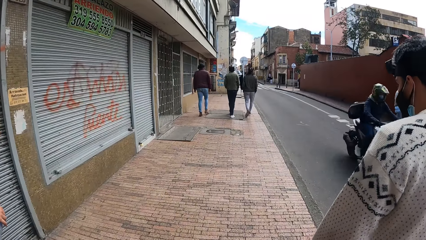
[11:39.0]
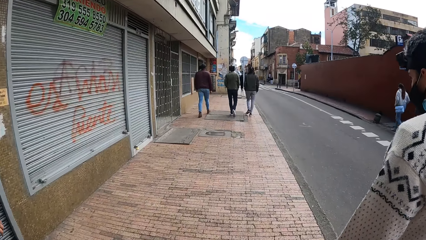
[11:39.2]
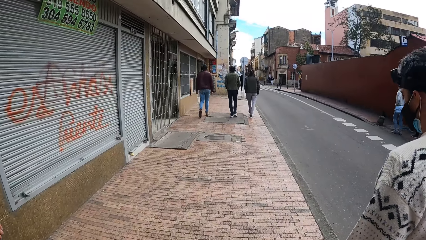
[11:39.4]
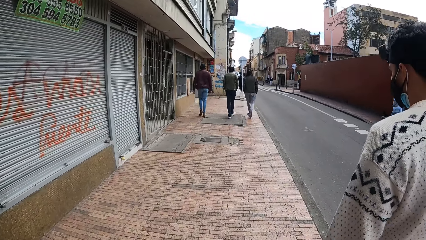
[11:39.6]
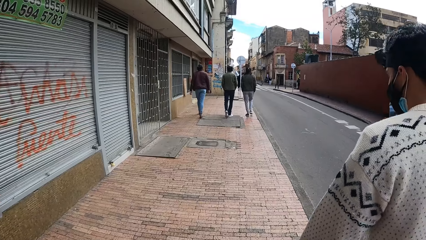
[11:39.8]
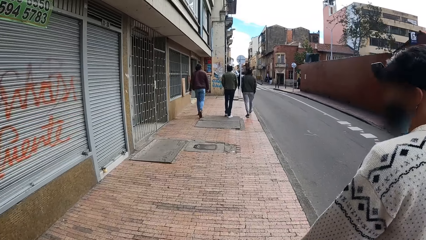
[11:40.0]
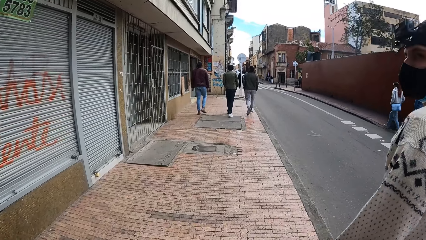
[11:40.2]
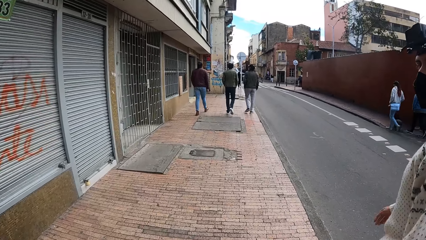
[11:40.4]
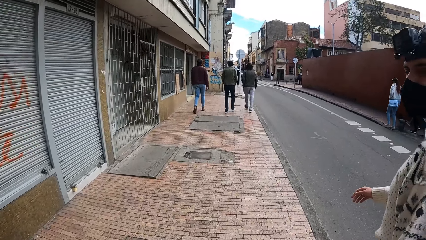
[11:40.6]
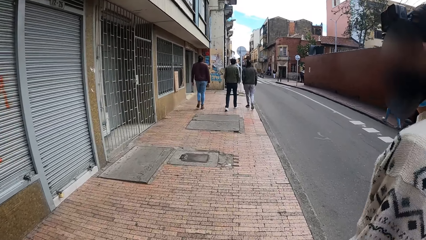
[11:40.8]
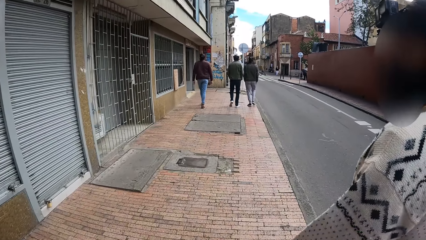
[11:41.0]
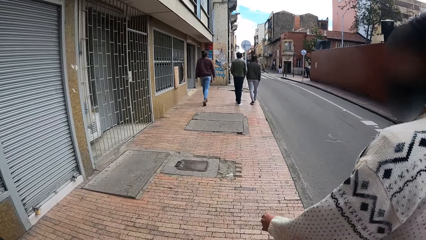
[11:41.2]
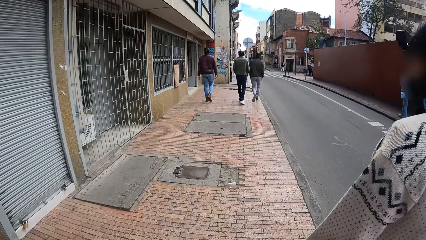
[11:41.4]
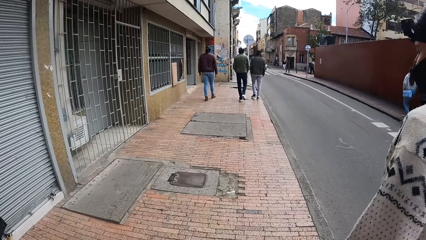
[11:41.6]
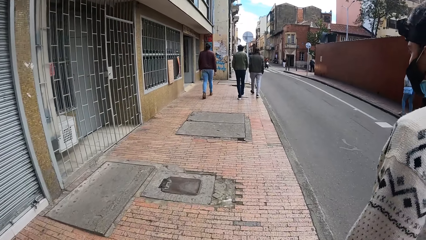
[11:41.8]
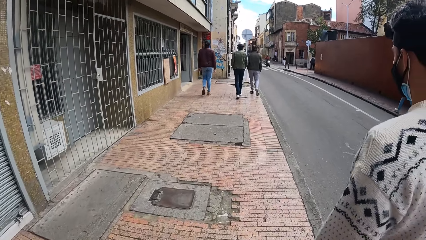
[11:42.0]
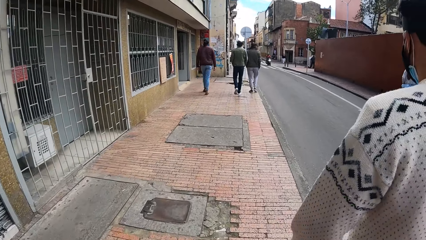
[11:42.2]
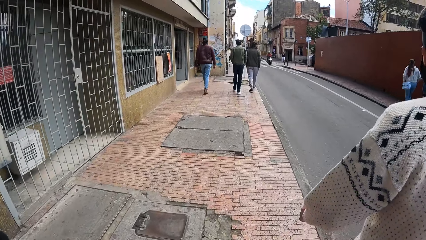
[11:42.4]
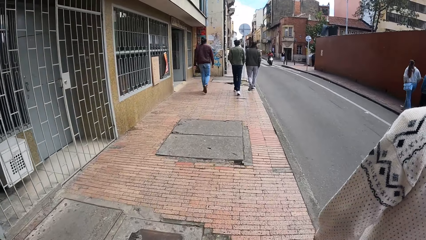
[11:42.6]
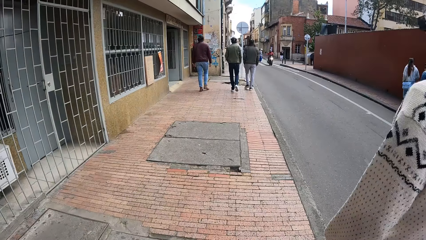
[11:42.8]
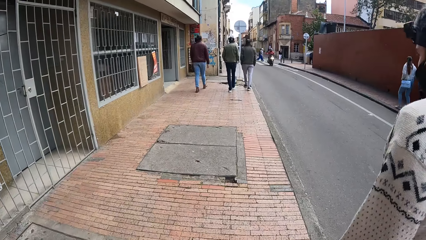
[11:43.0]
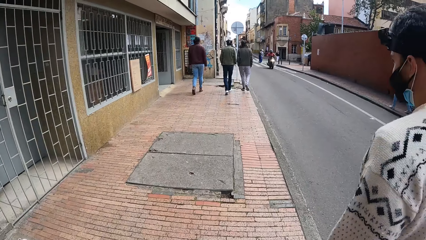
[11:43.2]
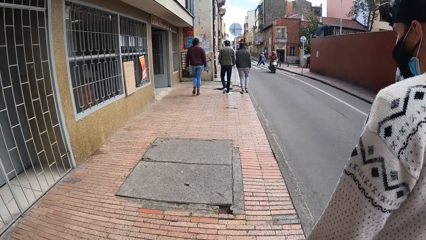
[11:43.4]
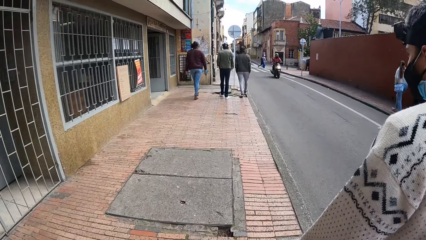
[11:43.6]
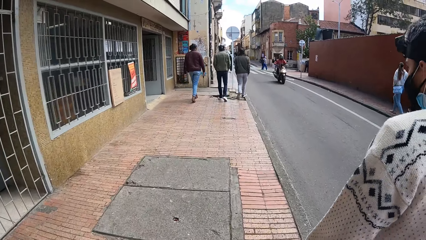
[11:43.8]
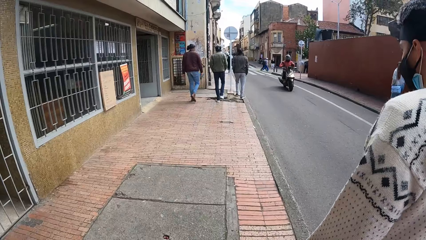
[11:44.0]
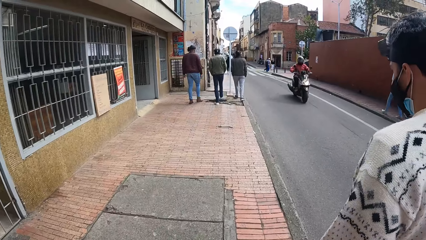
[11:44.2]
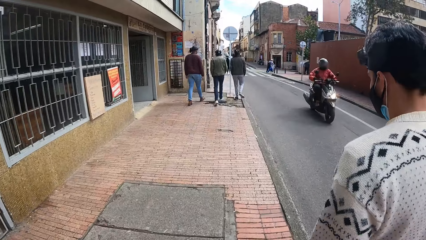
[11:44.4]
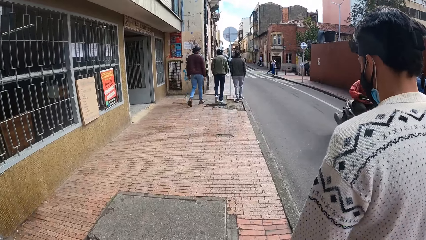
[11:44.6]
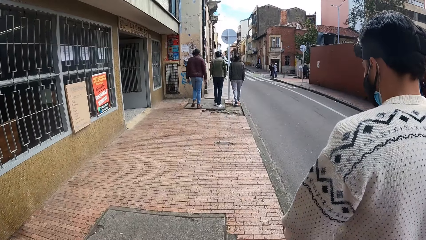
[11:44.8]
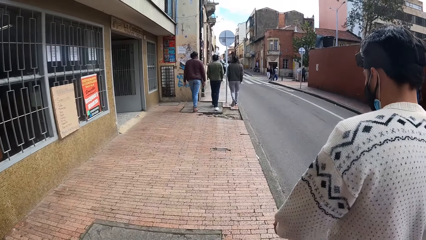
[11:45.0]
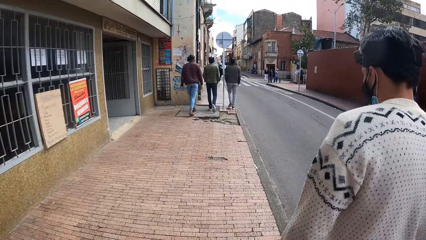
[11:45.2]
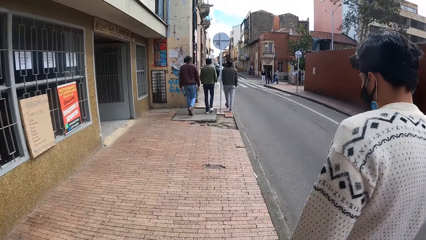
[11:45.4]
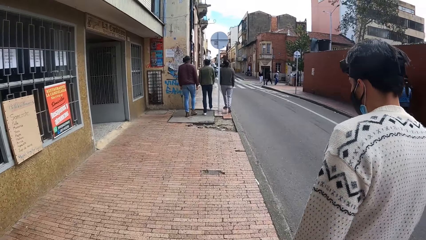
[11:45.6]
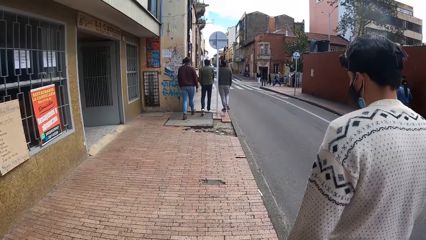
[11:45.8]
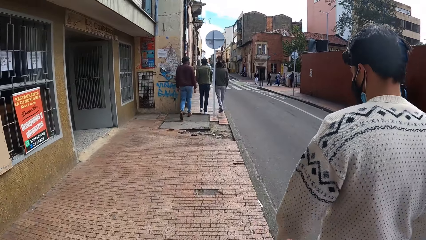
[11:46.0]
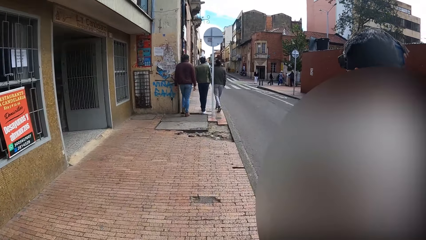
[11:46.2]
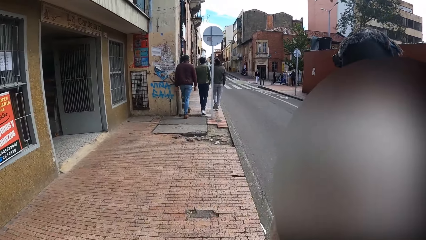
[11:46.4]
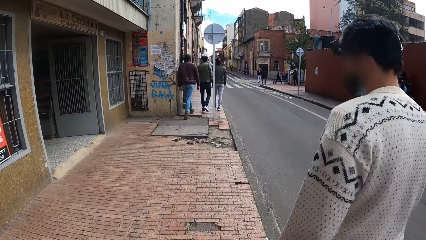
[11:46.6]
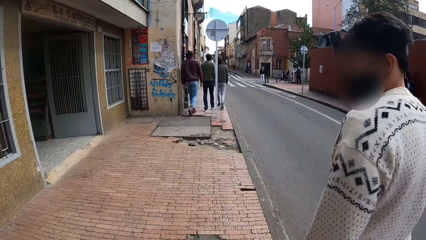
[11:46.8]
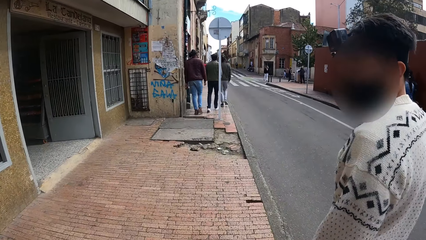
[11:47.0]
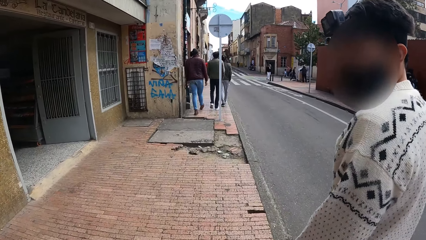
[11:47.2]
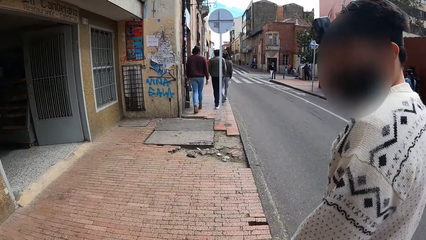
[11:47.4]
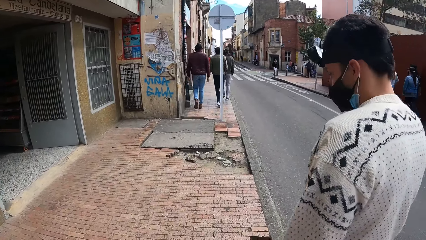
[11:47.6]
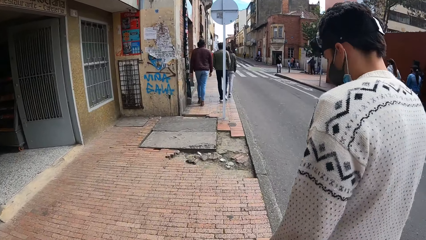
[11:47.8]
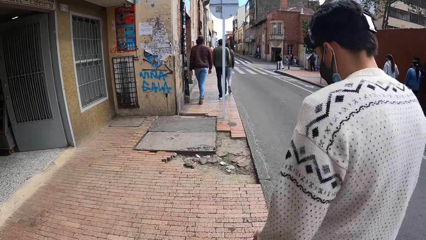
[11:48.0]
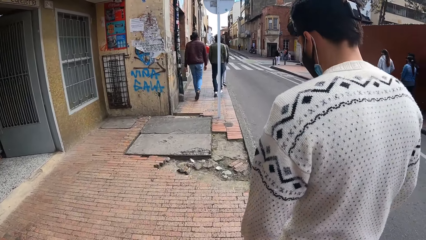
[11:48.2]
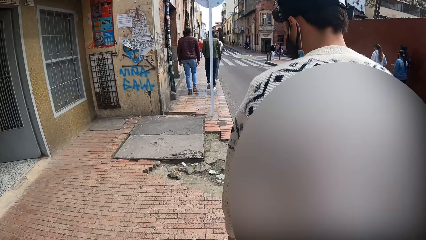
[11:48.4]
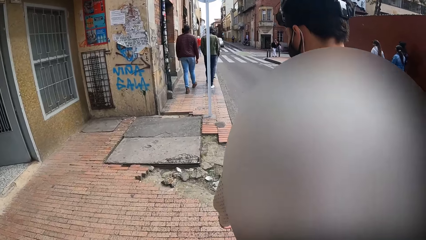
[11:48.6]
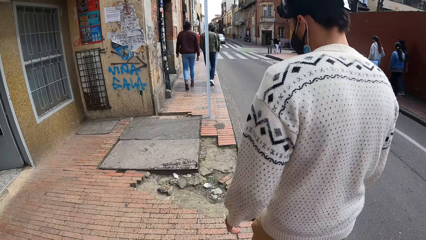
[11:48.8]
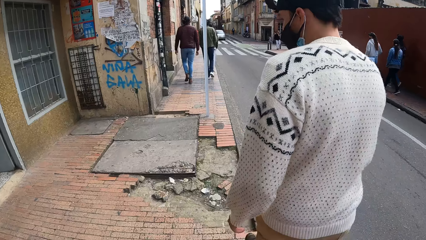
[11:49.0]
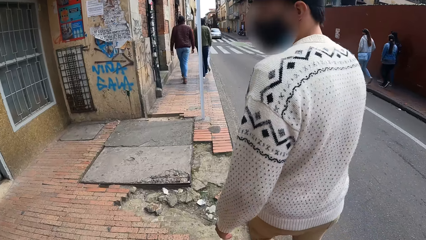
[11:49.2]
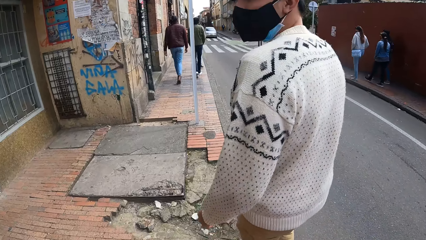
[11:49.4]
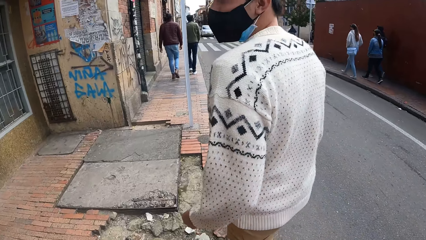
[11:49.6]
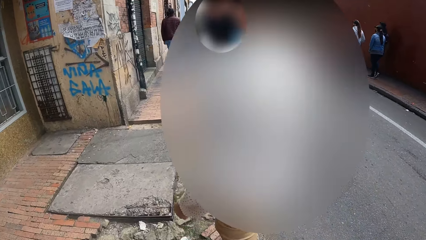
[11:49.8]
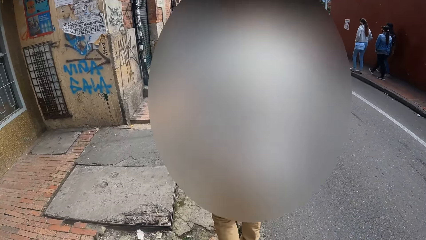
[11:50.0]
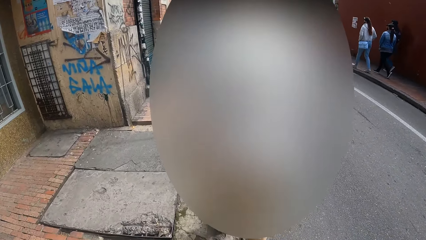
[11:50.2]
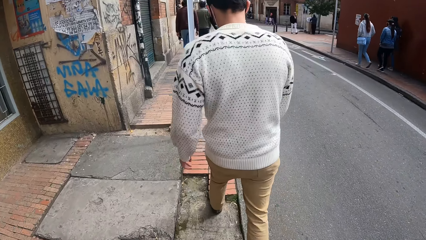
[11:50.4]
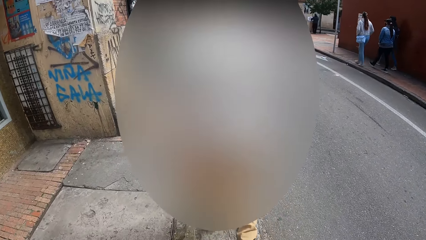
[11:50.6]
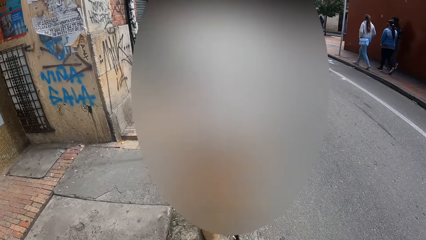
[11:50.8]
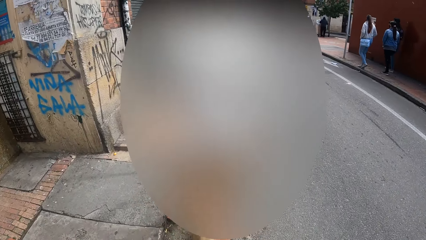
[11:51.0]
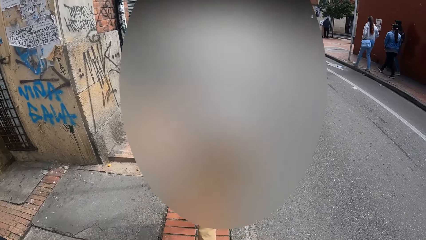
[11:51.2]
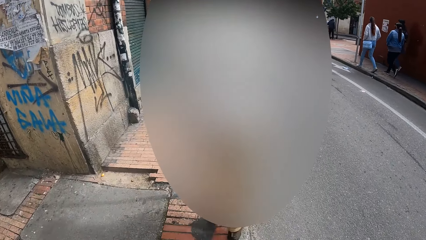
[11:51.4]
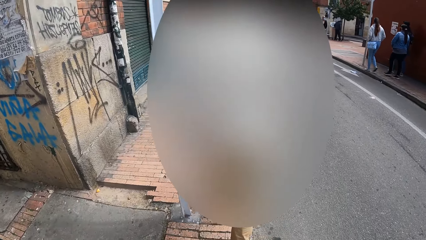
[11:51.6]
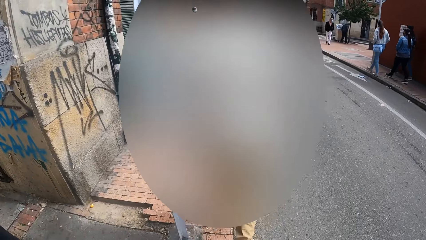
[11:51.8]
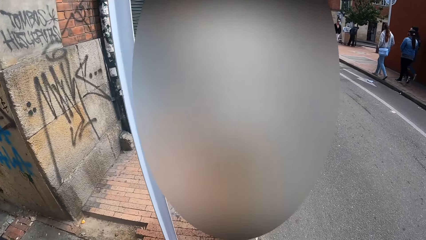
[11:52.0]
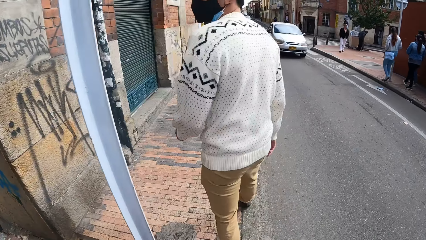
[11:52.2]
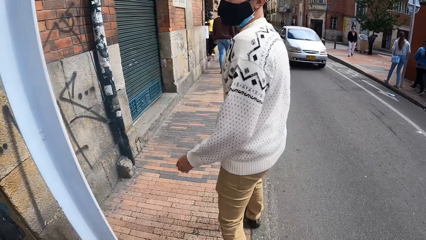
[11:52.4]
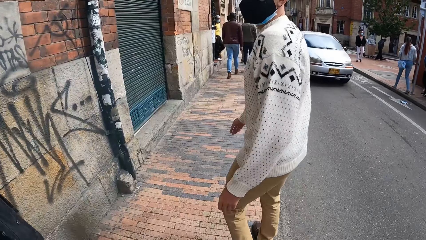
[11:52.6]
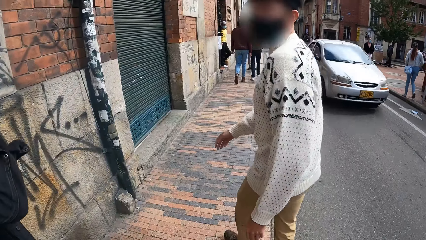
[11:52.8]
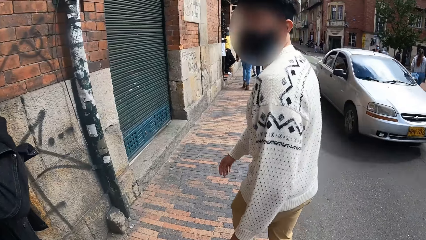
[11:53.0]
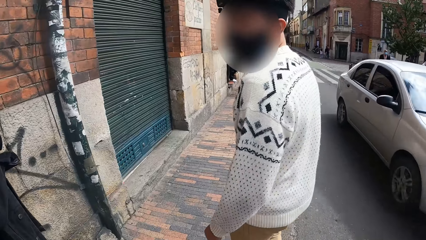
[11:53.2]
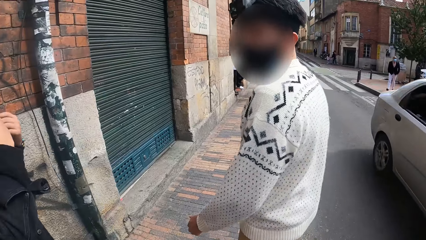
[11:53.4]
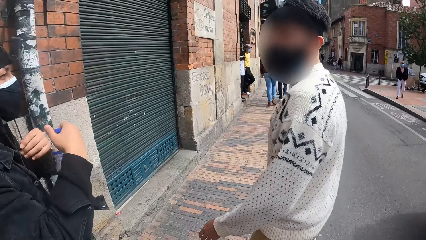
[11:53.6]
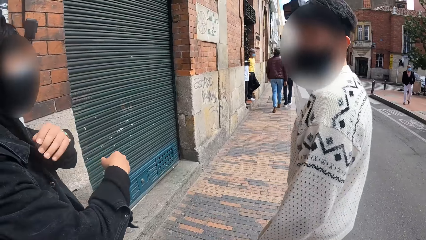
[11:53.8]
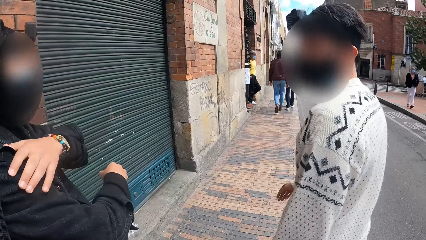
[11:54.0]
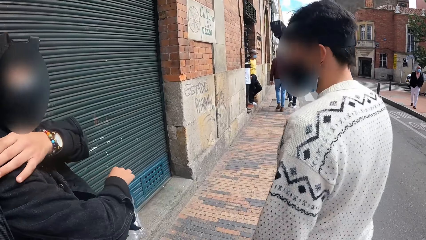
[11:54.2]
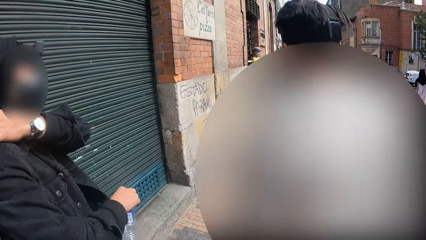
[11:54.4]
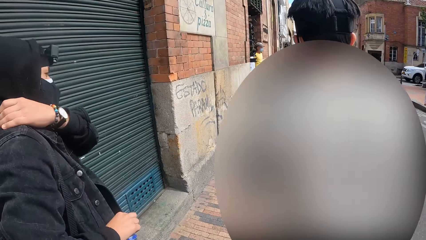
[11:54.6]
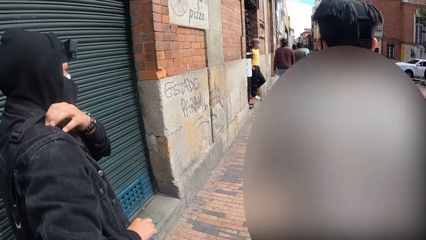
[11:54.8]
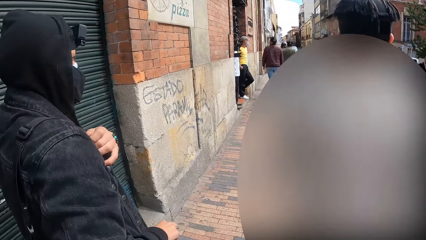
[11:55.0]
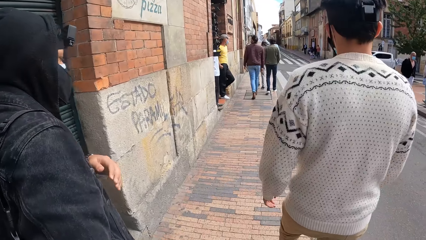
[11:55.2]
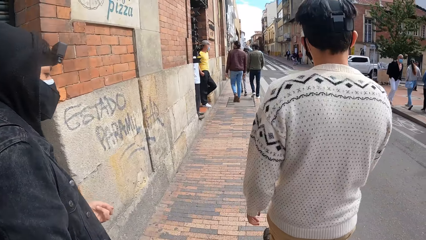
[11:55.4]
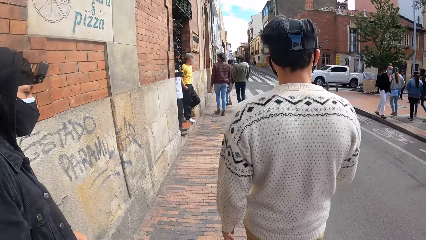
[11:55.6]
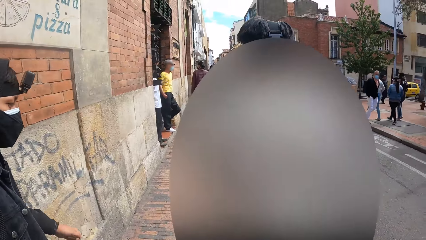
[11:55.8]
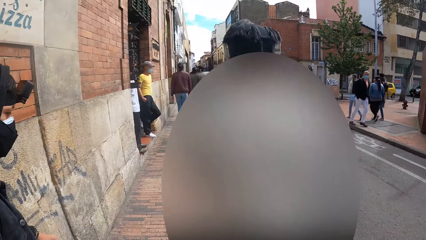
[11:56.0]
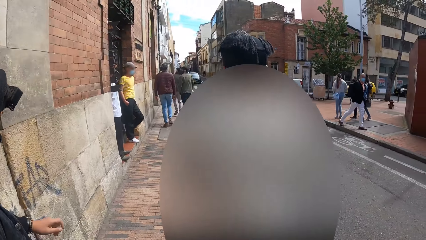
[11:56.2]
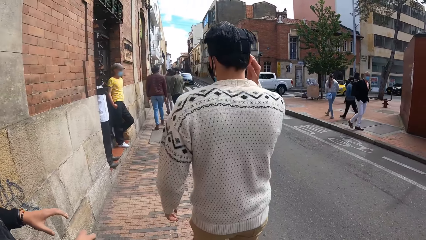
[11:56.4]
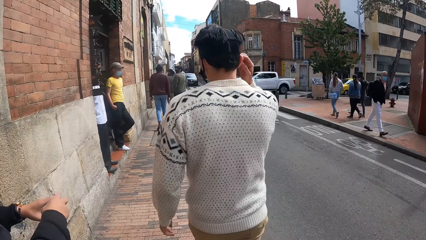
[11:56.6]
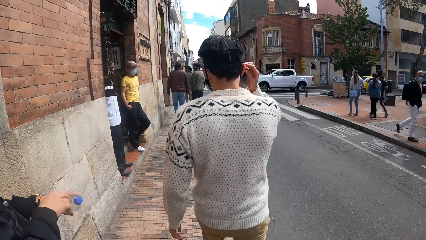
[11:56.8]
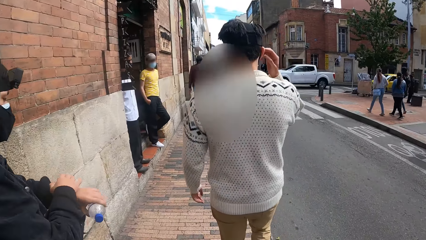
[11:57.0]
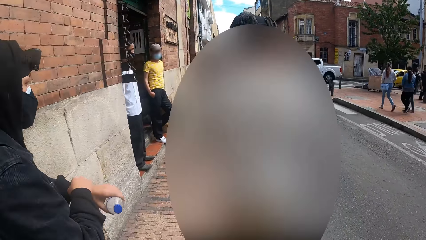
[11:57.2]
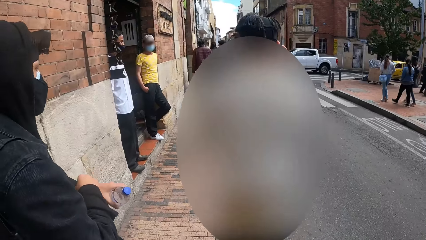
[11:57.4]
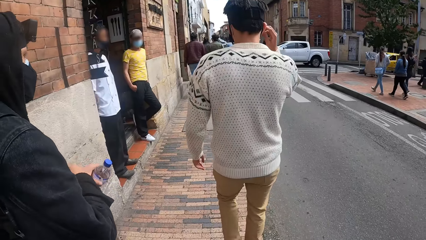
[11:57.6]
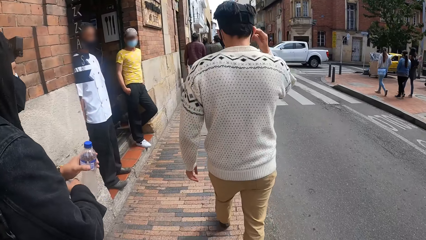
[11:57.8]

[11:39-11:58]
A man interacts with the camera wearer and the other men. The camera wearer walks on the pavement with the men. The man interacts with the camera wearer and the other men. The camera wearer walks on the pavement with the men. The man interacts with the camera wearer and the other men. Another man adjusts a bag handle on his shoulder with his left hand. The camera wearer walks on the pavement with the men.
